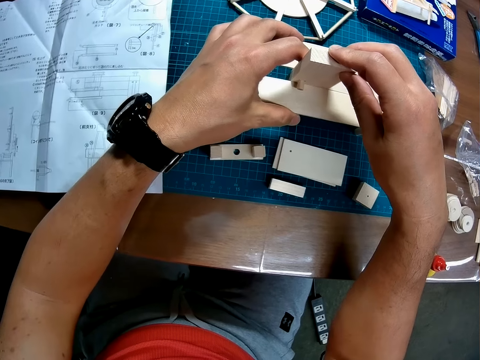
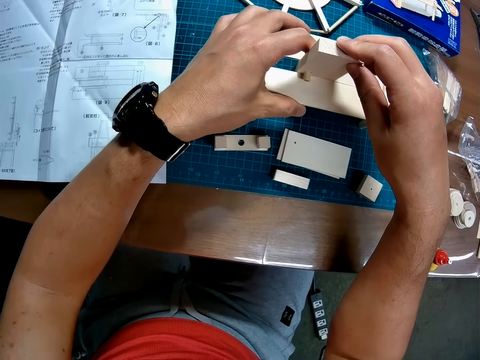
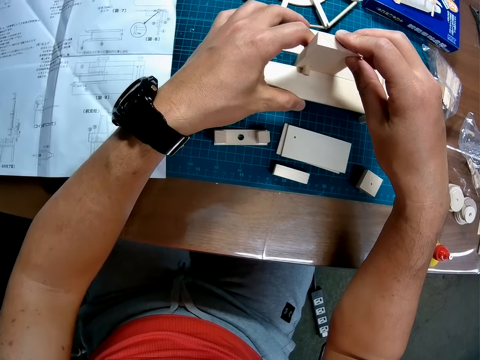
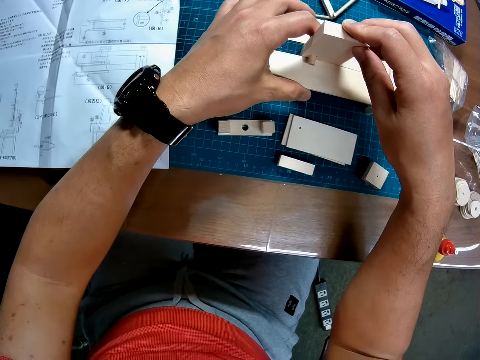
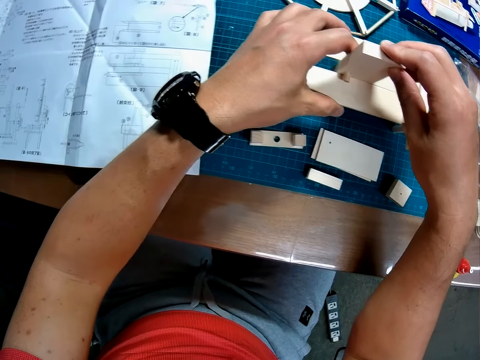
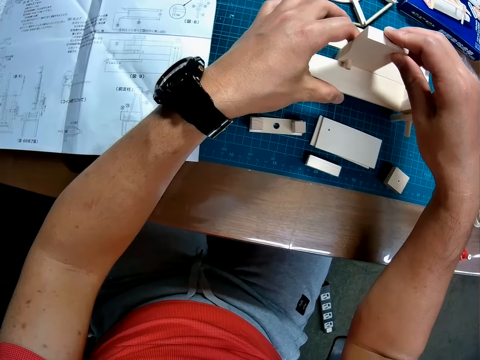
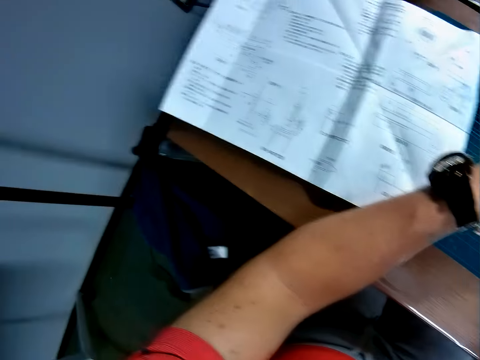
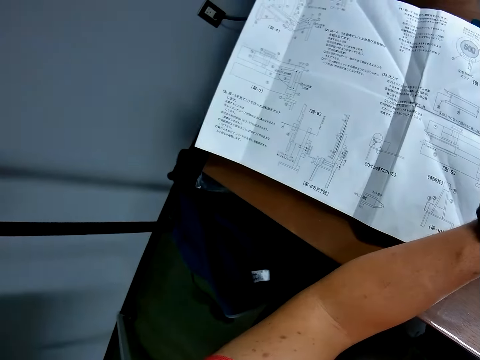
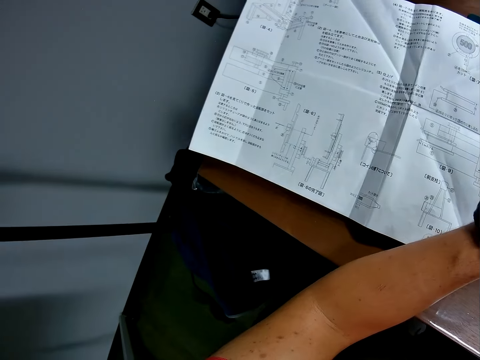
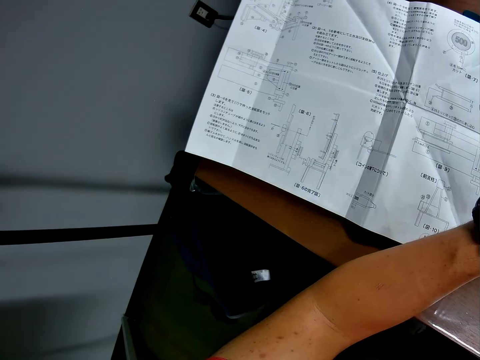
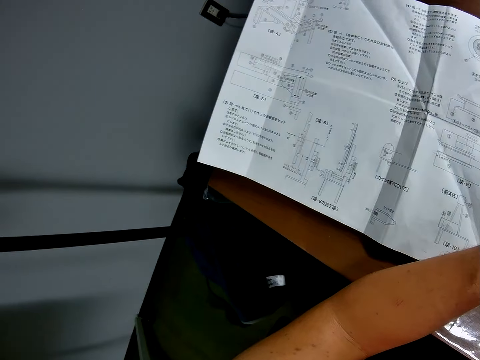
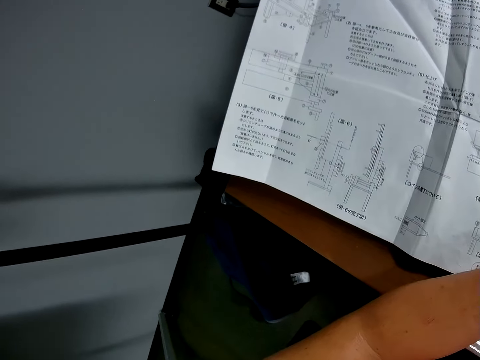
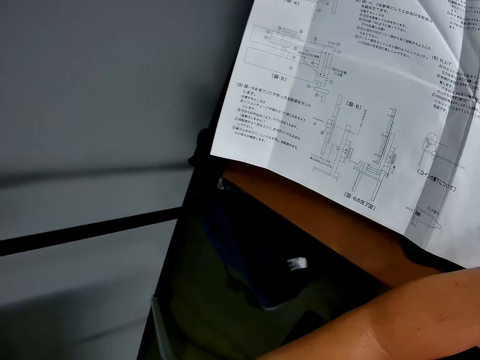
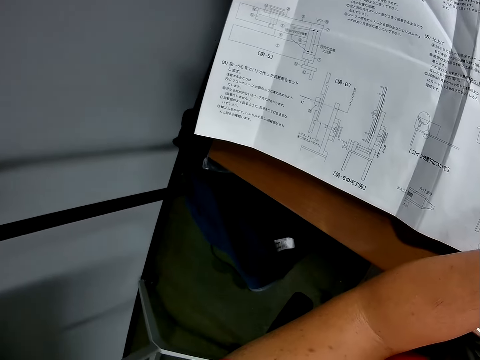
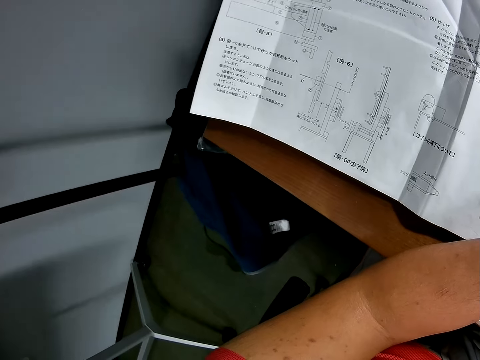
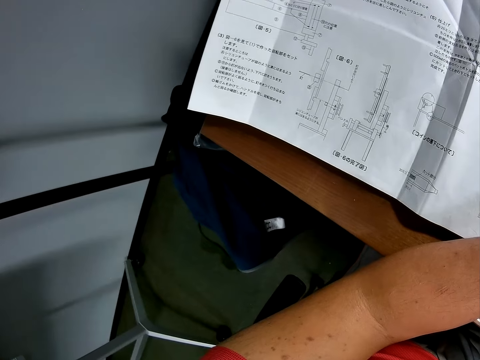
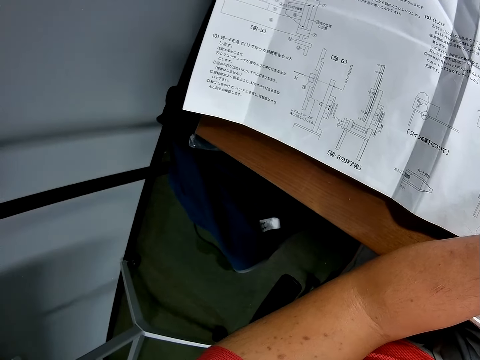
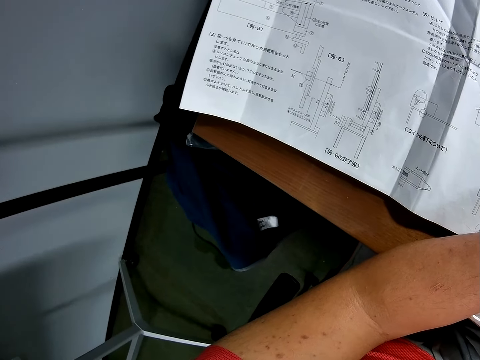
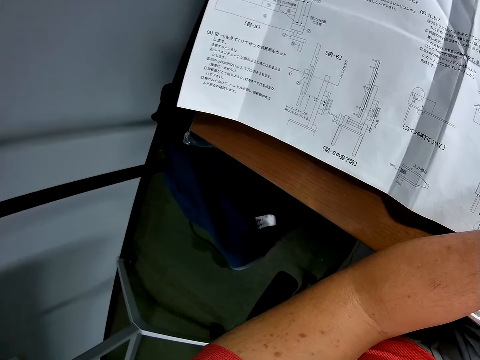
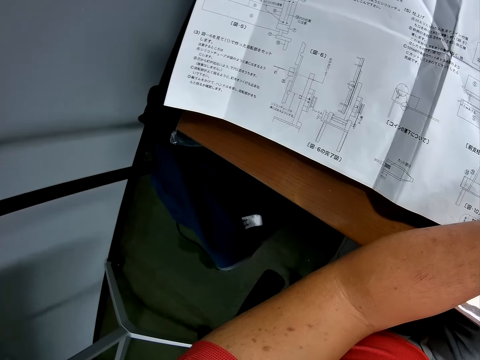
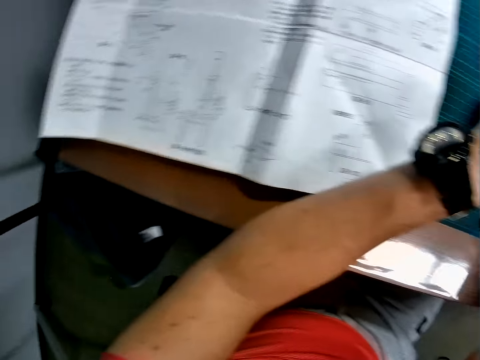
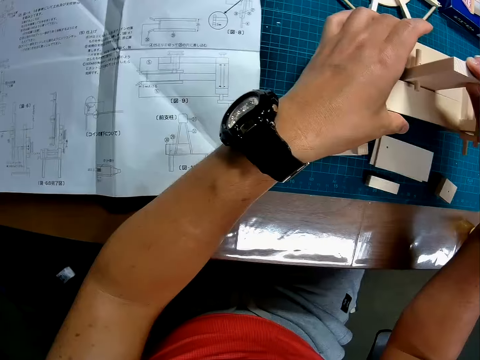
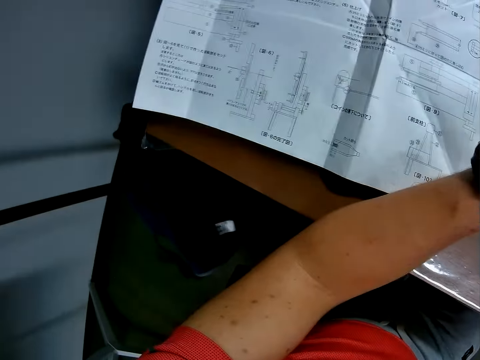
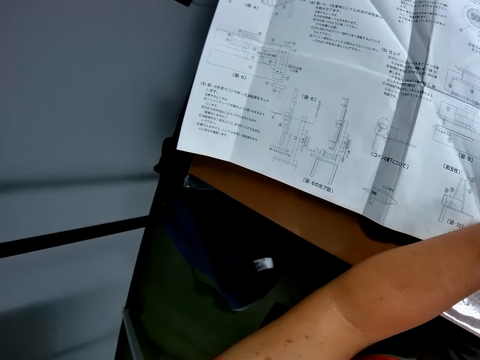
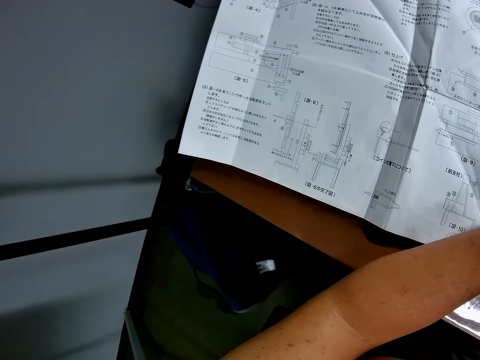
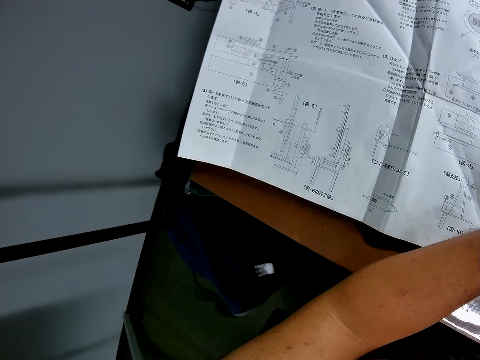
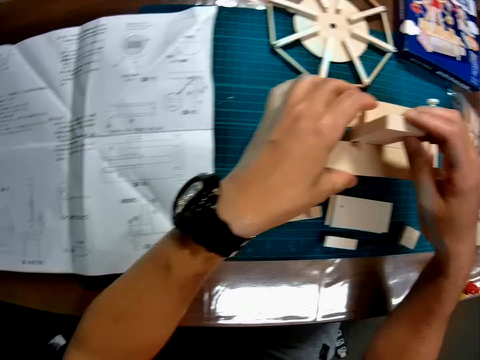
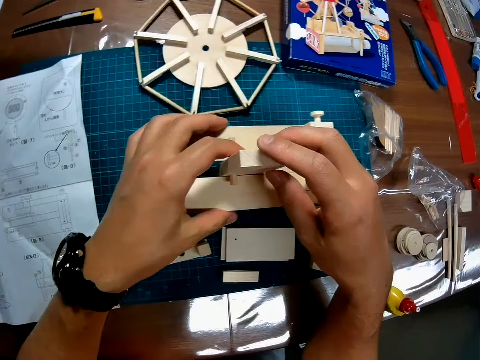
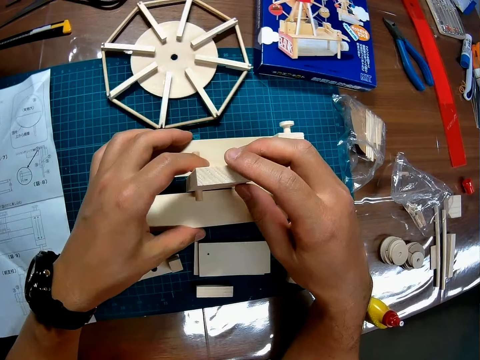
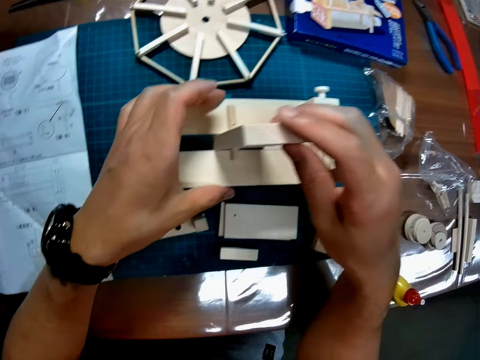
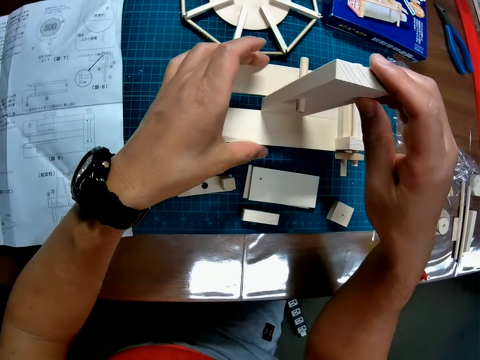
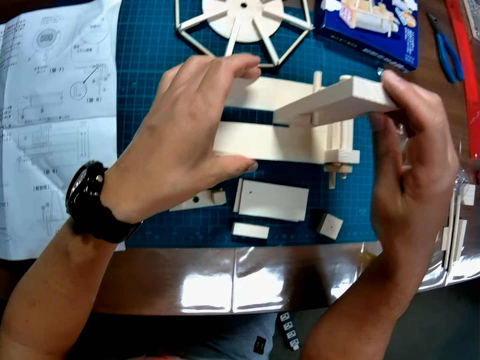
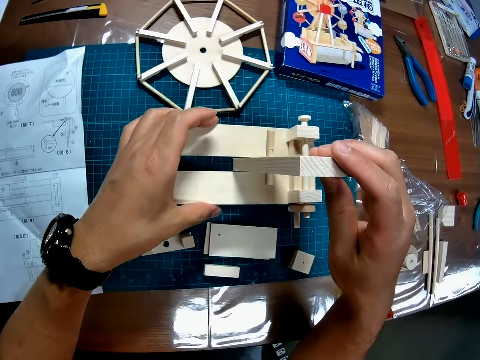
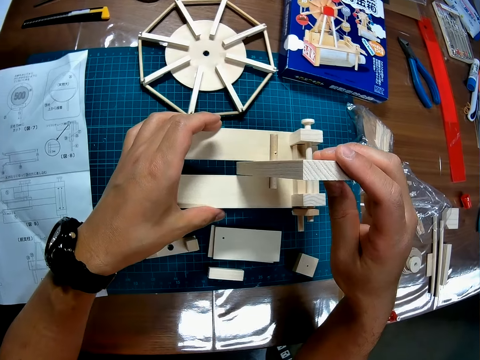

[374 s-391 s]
The camera wearer reads the blueprint again. They look at the wooden mechanical model. They adjust the piece of craft material on the wooden toy. They read the blueprint. They remove the big rectangular piece from the wooden mechanical model. They look at a picture on the carton box. They adjust the piece of craft material on the wooden toy.

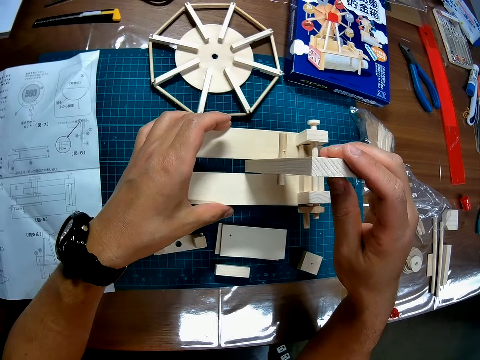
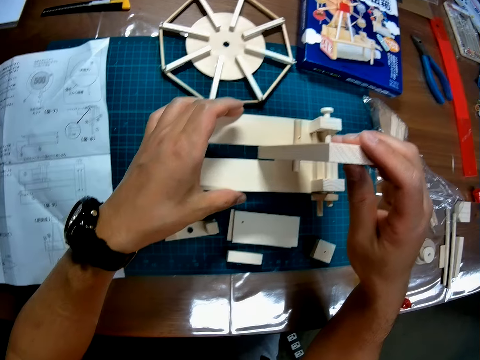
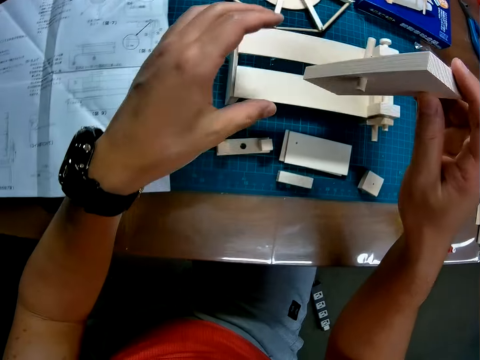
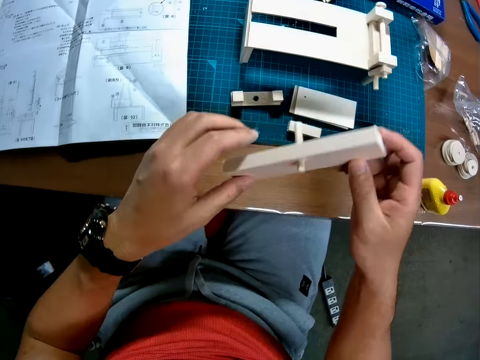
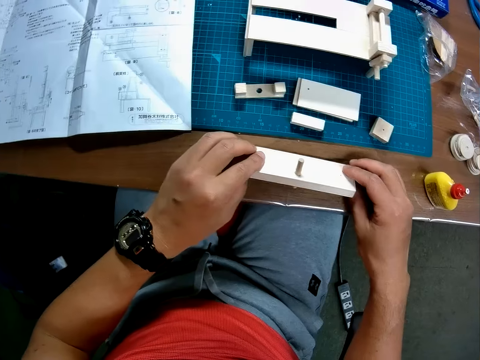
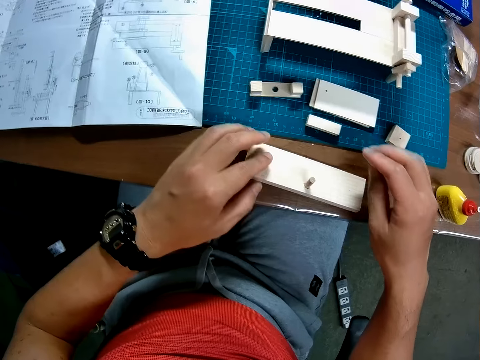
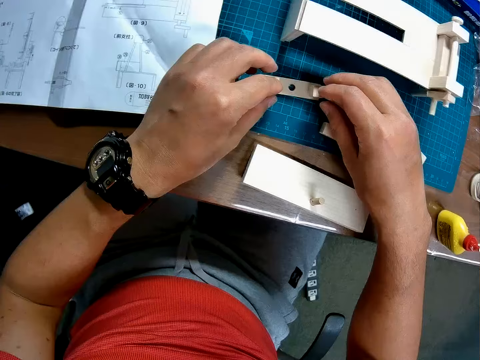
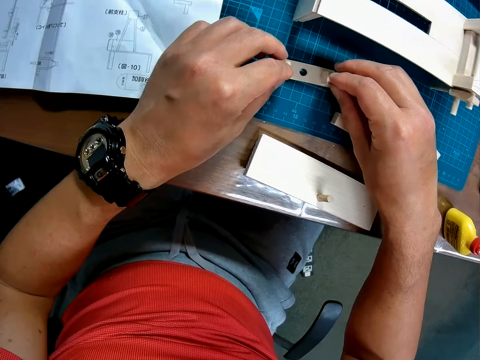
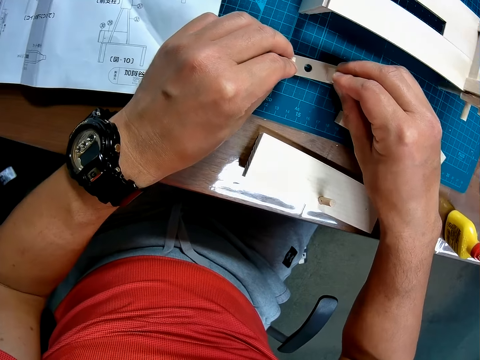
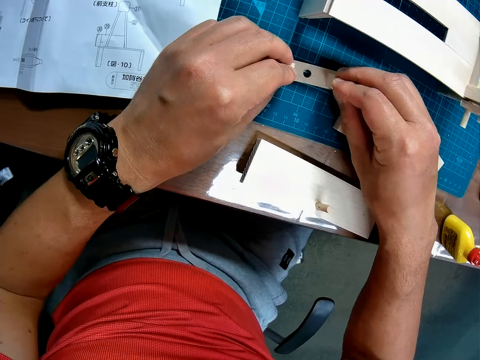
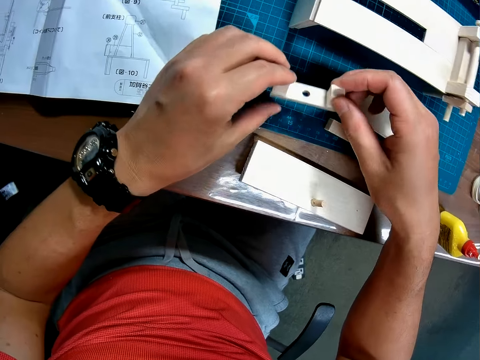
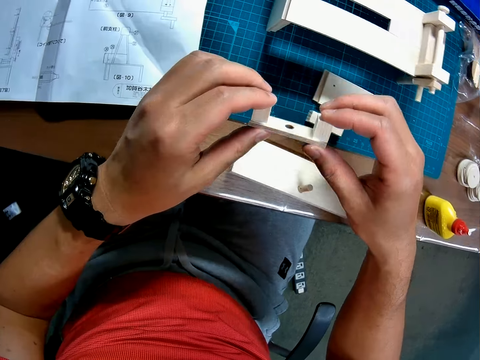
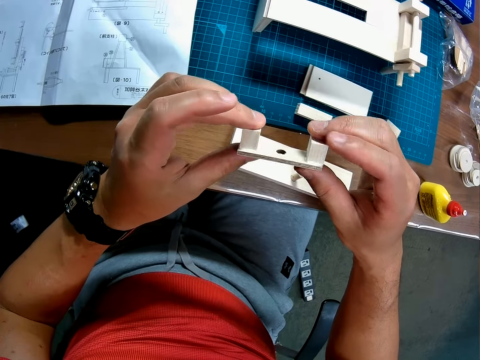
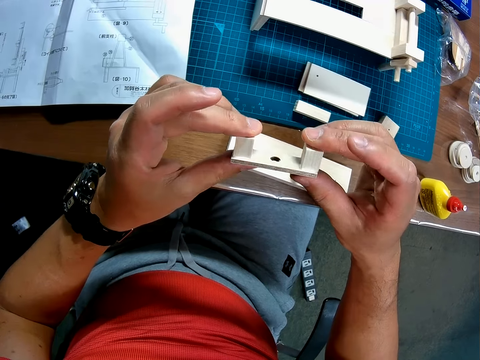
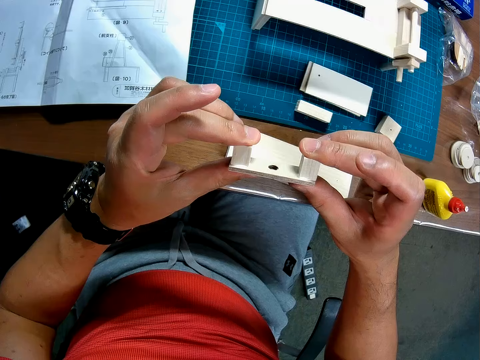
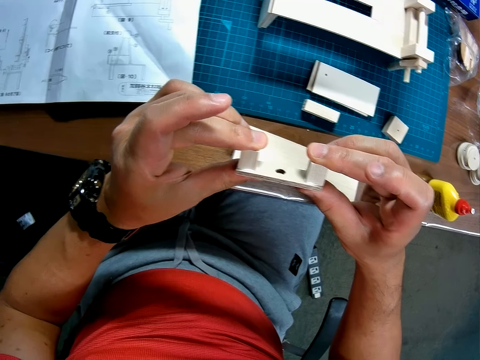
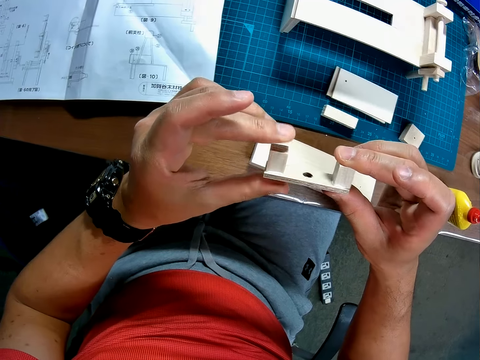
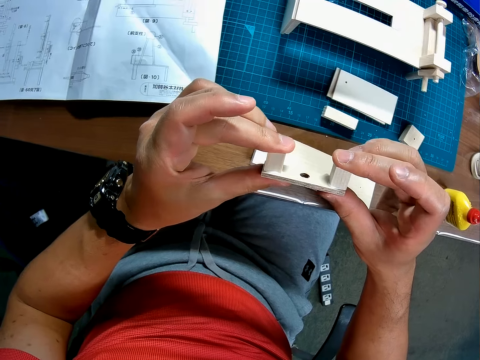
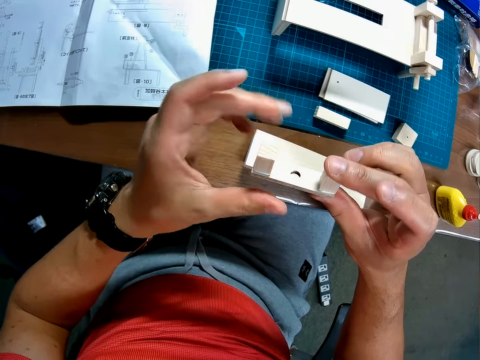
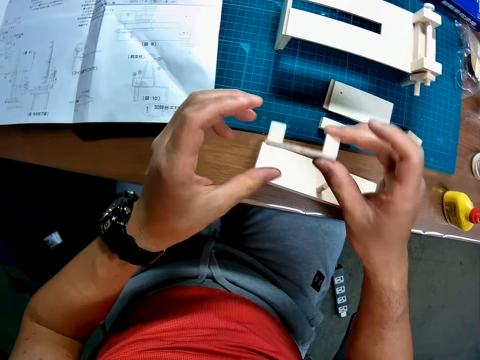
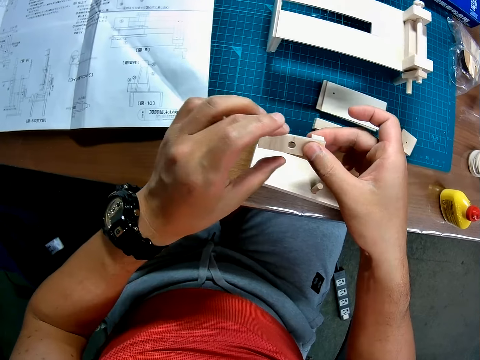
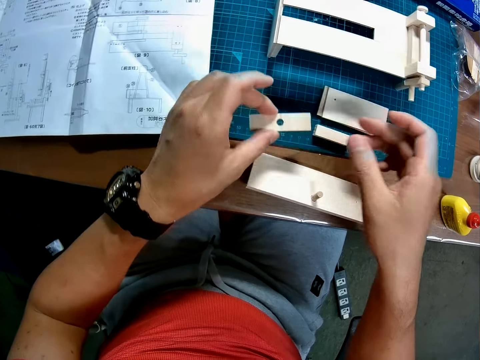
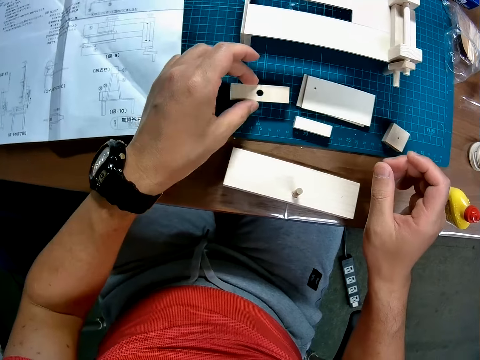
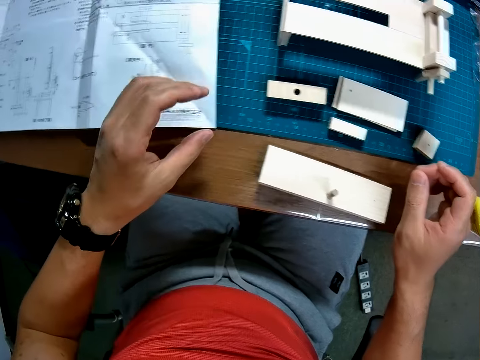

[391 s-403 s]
The camera wearer lifts the piece of craft material from the wooden toy and puts the big rectangular piece on the table. He picks up the other rectangular piece with cubes on it from the cutting mat. He holds the piece of craft material on the mat craft board. He lifts the piece of craft material. He presses cube pieces on the rectangular piece with his hands. He inspects the piece of craft material. He drops the rectangular piece on the cutting mat.
